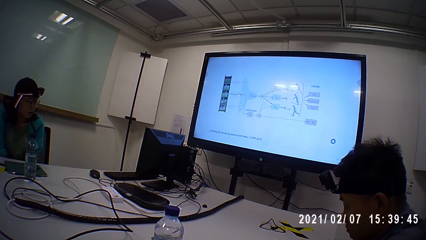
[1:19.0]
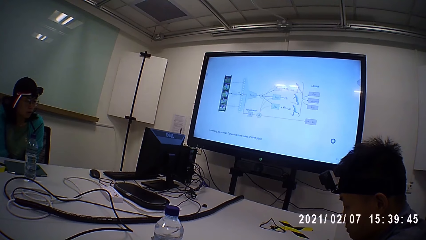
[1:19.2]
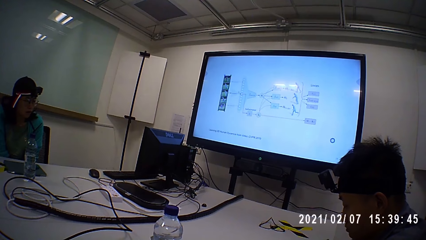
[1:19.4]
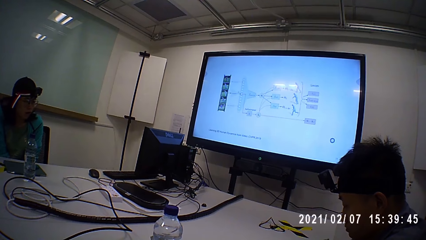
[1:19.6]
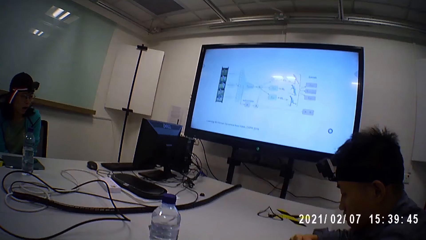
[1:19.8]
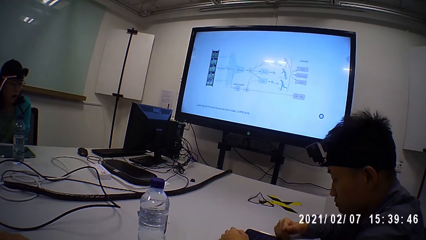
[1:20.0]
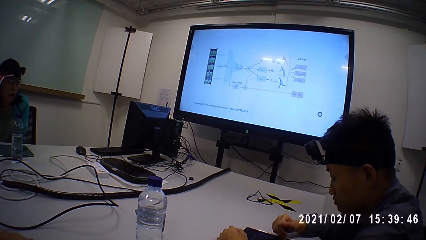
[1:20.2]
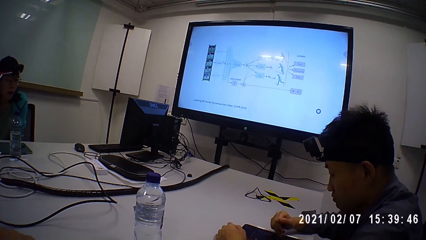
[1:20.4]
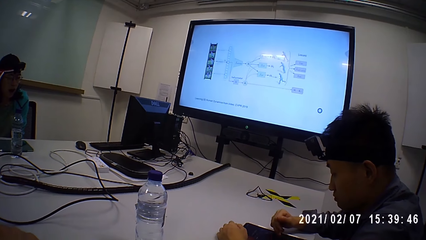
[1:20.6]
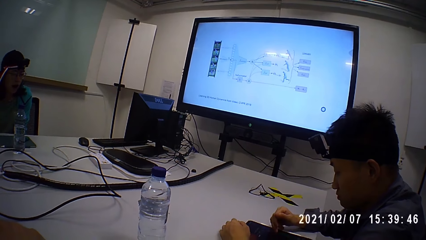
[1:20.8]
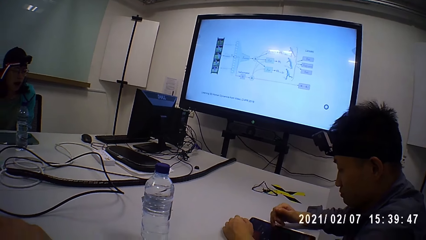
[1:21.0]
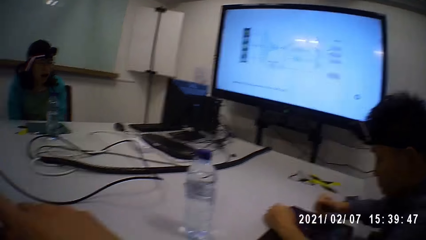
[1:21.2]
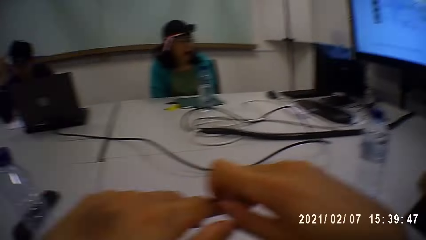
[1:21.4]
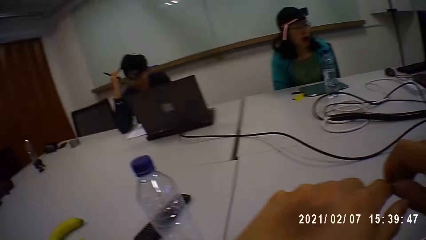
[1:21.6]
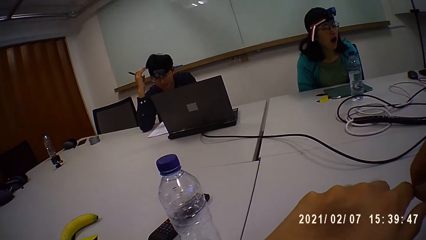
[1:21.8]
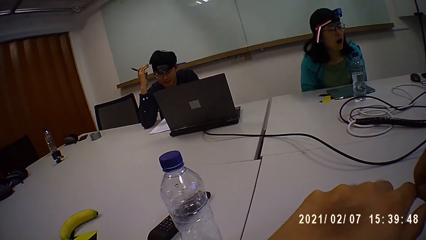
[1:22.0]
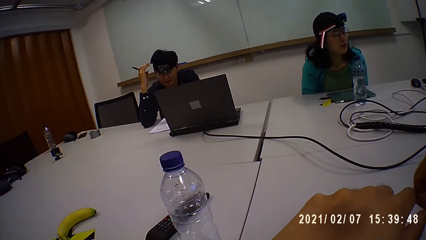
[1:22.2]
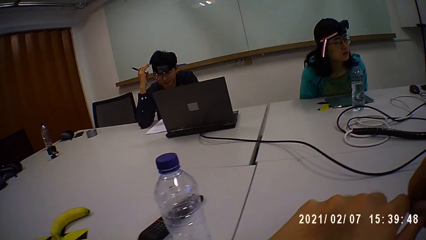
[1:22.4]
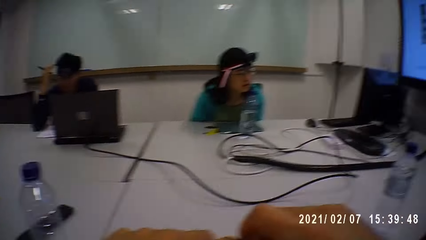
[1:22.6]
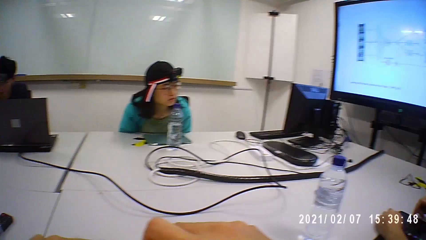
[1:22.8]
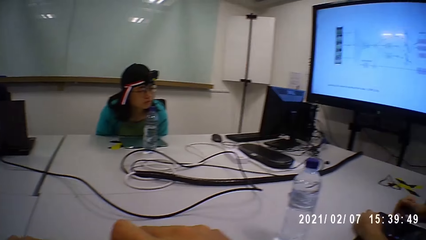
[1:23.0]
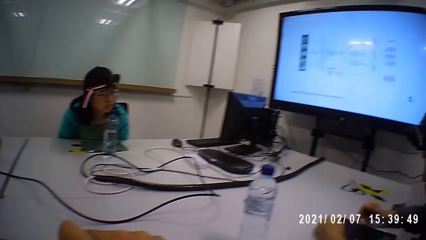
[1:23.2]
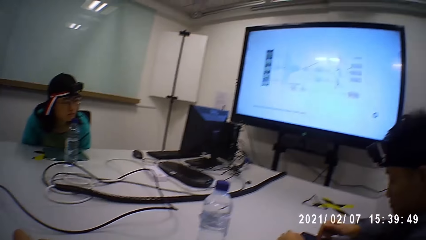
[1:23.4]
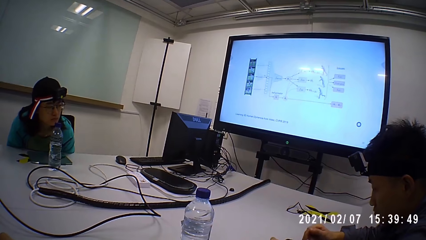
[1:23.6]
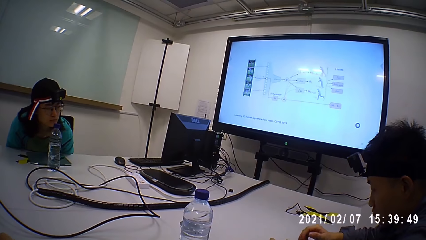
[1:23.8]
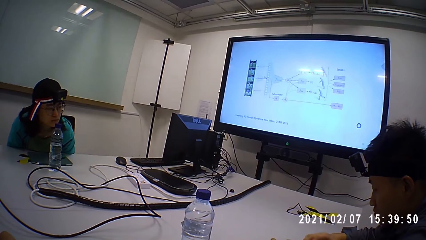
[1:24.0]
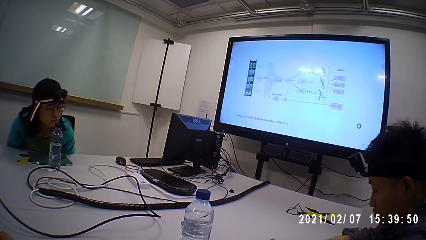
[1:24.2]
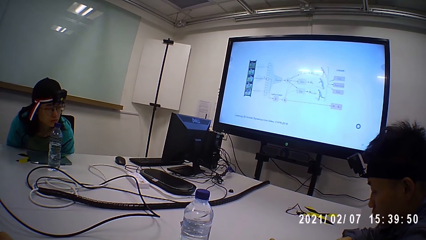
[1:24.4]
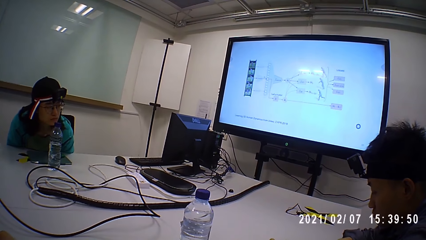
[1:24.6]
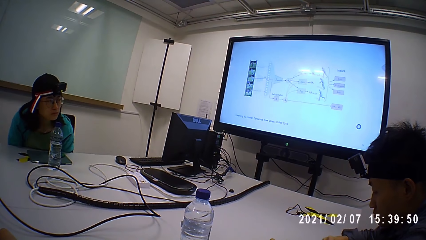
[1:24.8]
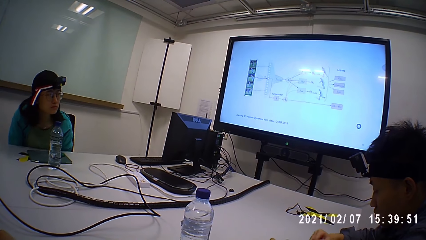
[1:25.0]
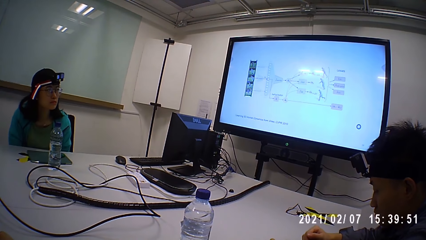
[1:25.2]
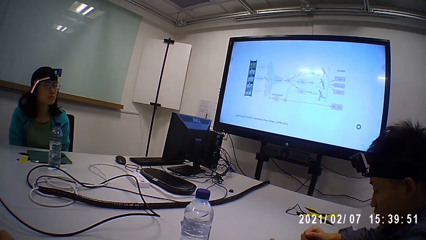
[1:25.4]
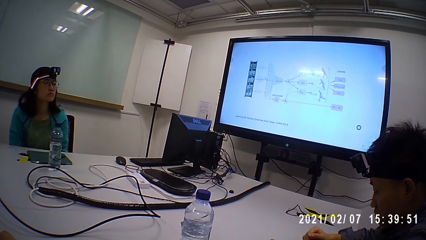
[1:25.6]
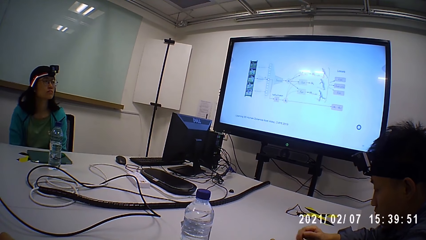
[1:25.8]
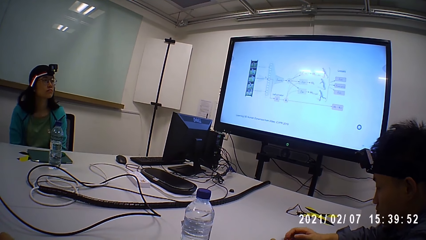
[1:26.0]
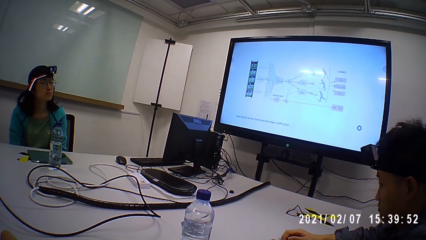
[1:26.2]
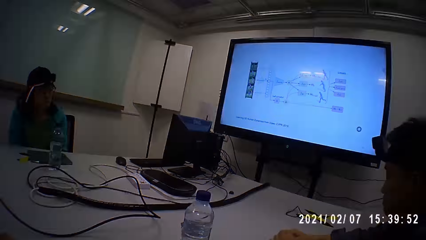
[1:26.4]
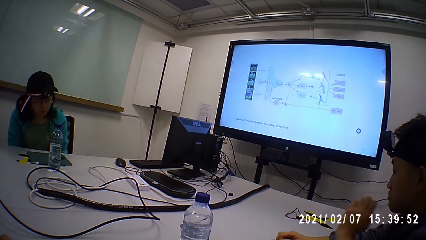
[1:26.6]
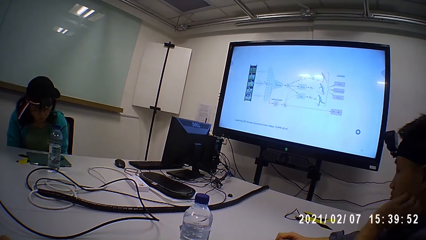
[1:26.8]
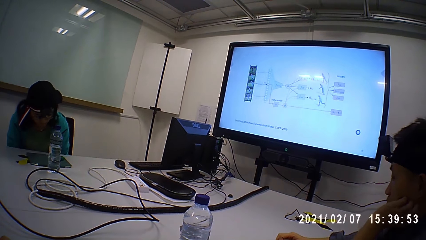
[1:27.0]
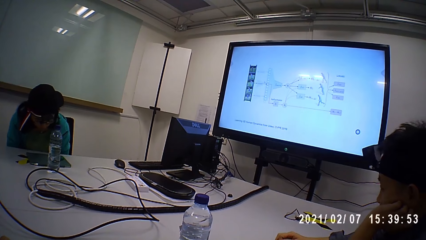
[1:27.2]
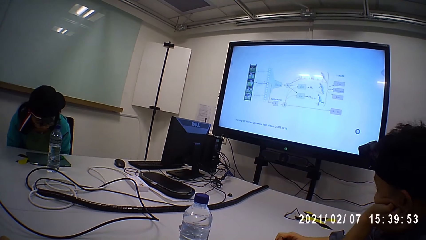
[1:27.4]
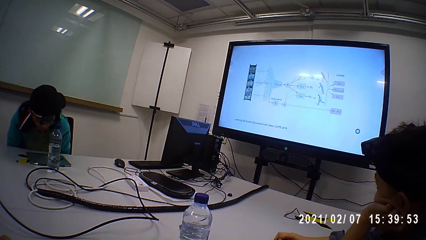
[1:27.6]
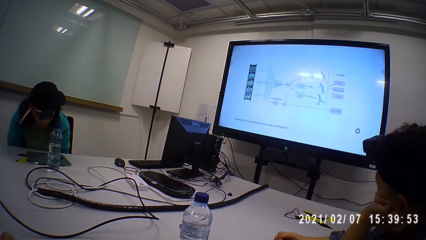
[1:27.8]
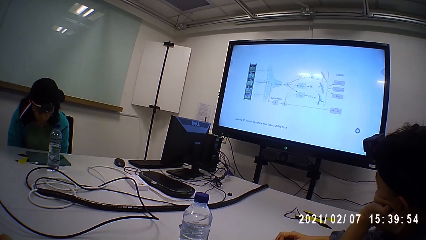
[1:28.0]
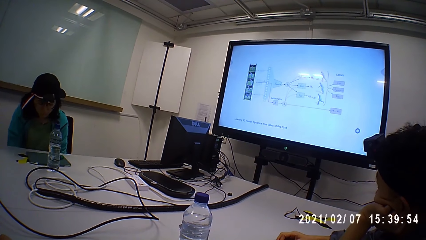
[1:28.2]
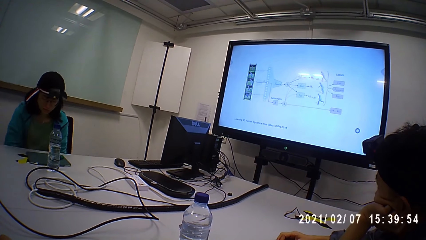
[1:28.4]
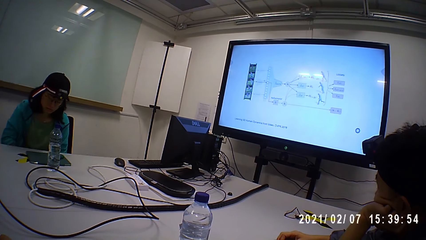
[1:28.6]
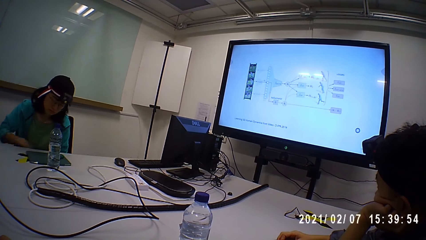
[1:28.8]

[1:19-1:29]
The camera wearer looks around. They look at the presentation screen.

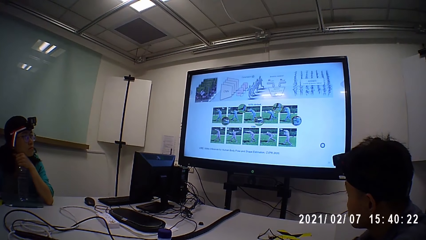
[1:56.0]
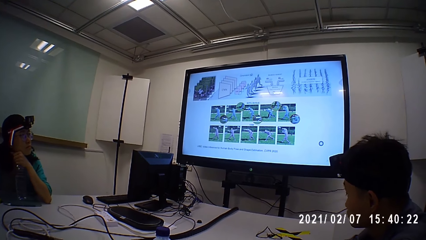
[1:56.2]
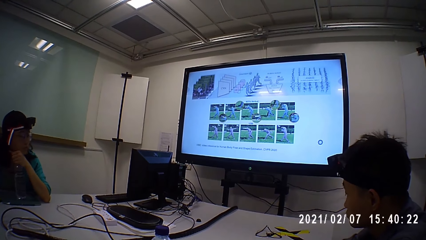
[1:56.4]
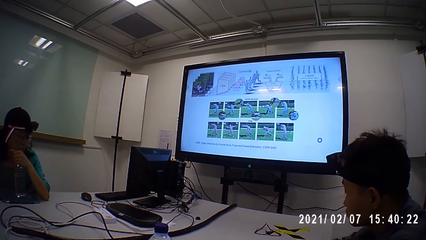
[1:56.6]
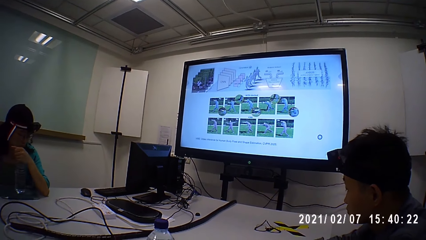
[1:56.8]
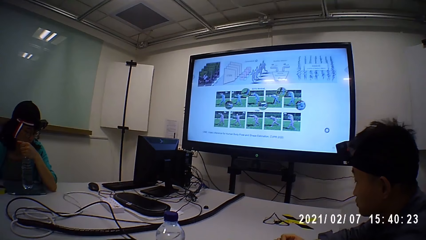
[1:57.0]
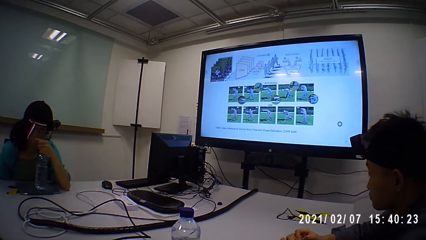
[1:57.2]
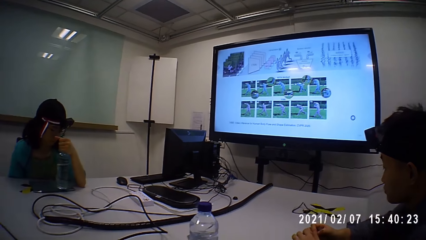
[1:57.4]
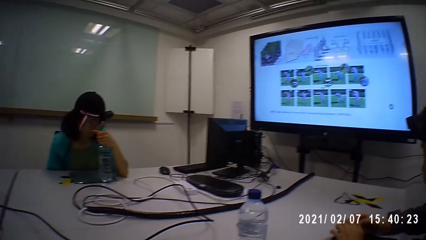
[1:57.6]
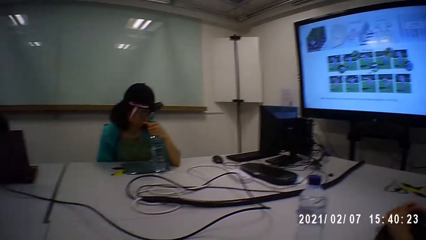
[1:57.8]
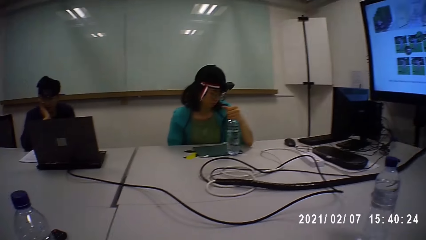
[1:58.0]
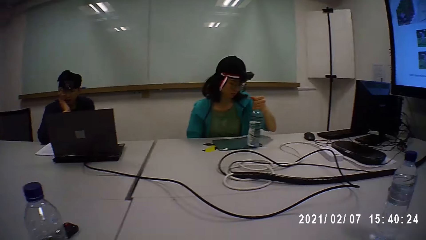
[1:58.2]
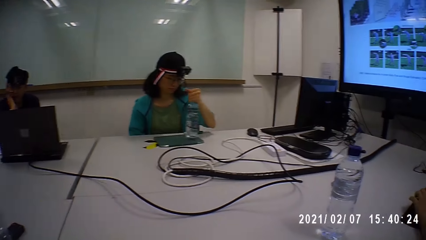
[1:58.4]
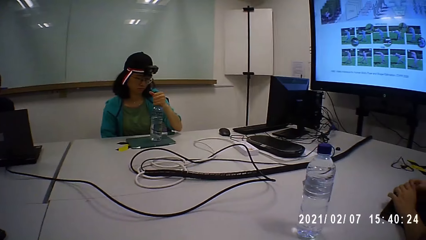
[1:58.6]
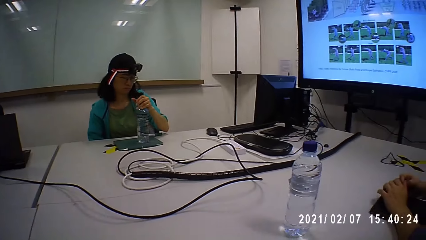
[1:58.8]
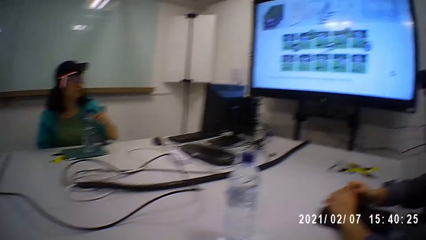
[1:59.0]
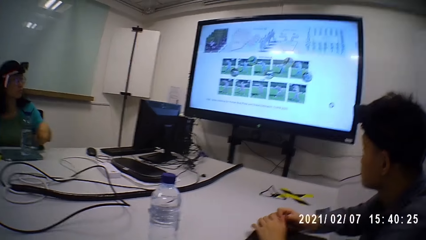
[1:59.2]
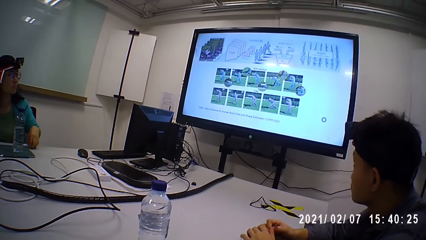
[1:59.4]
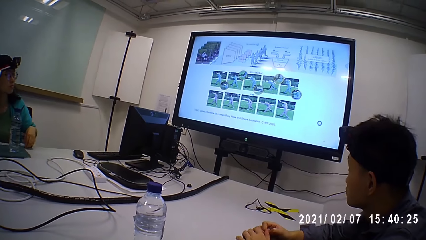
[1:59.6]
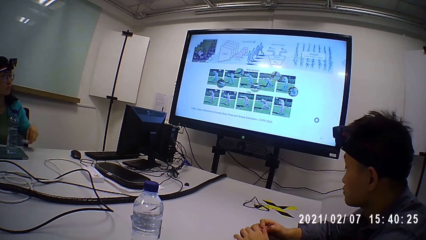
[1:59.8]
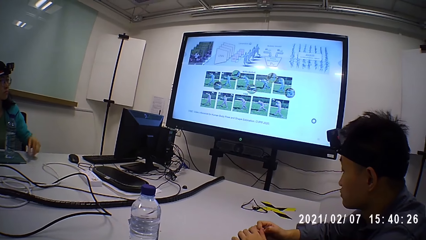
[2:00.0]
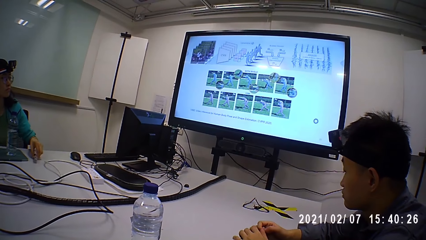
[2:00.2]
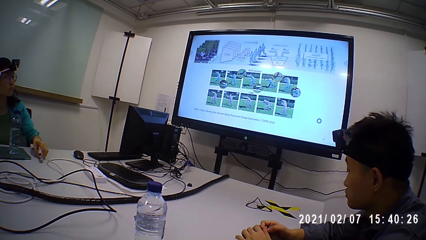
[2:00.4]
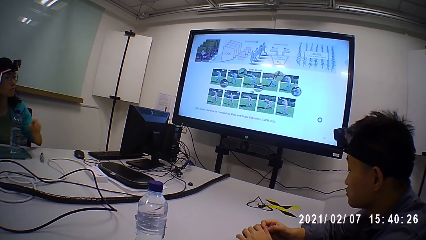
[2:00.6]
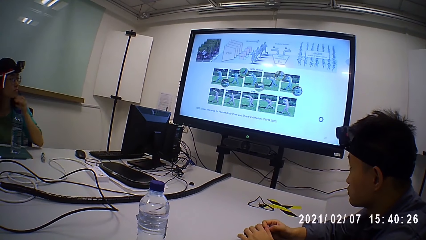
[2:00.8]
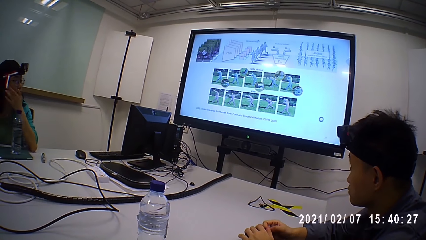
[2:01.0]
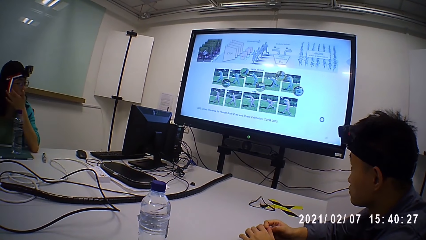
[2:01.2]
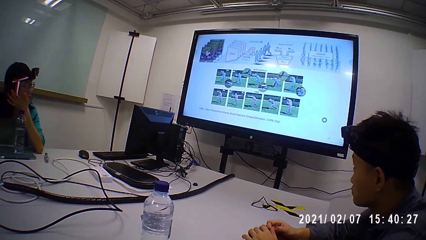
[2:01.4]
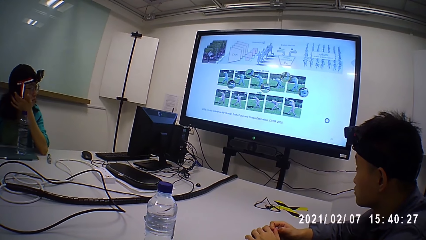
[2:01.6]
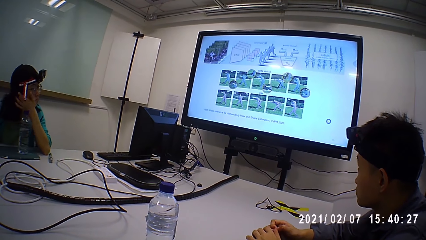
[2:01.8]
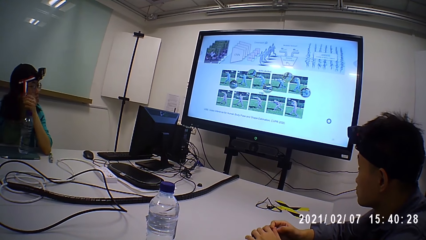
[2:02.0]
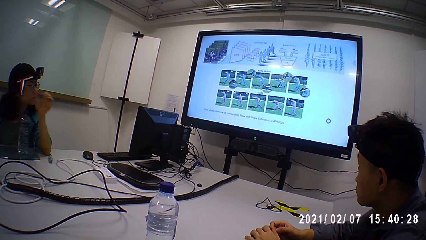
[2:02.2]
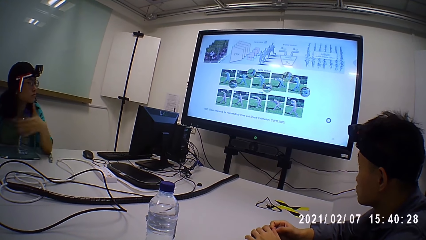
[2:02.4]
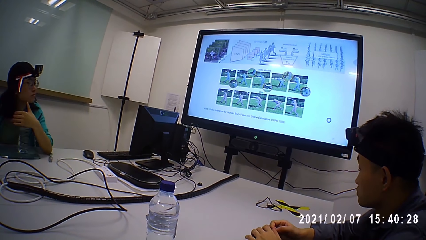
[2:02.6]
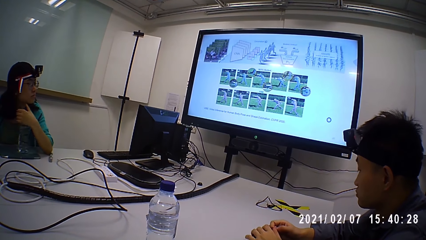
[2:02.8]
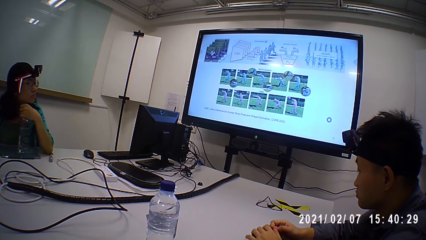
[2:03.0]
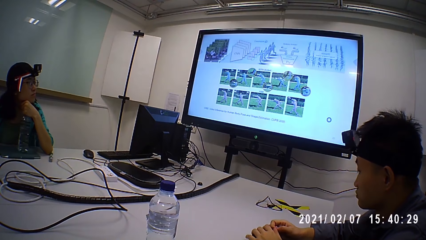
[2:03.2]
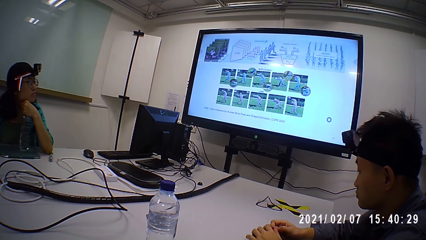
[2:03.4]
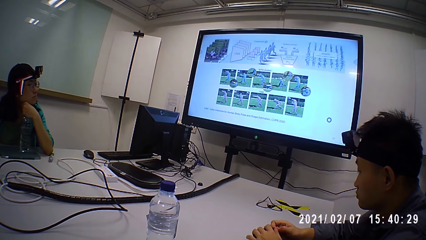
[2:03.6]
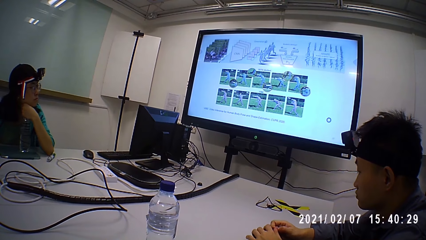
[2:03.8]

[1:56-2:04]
The camera wearer looks around. They look at the presentation screen.
